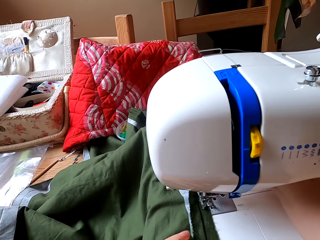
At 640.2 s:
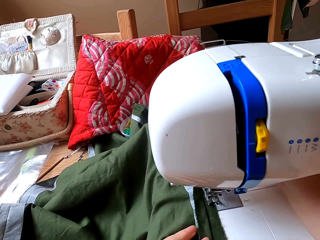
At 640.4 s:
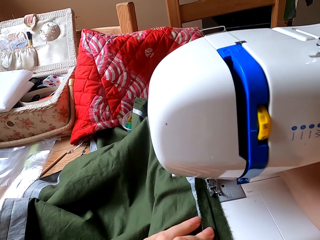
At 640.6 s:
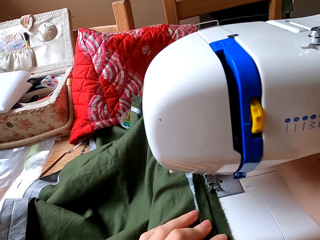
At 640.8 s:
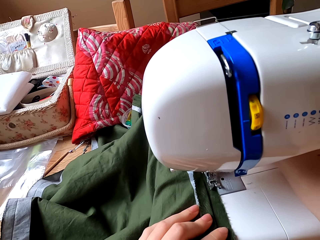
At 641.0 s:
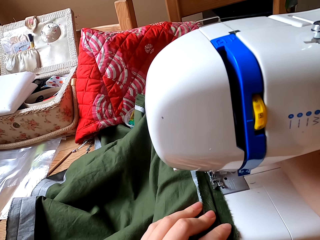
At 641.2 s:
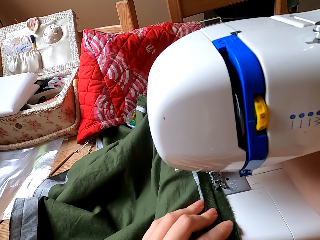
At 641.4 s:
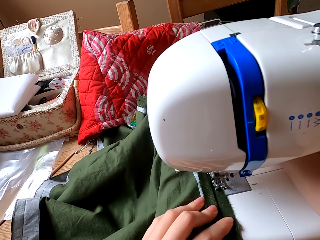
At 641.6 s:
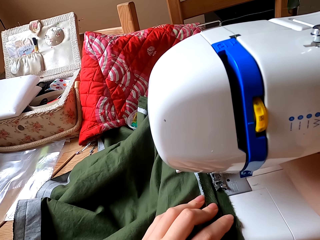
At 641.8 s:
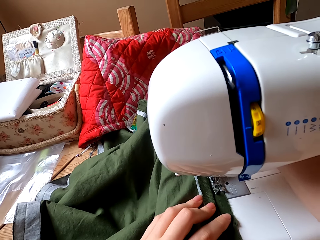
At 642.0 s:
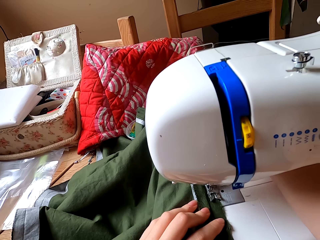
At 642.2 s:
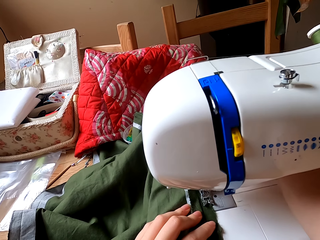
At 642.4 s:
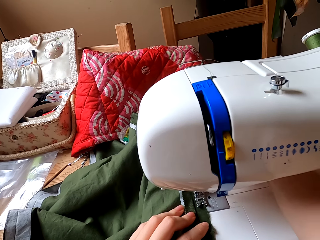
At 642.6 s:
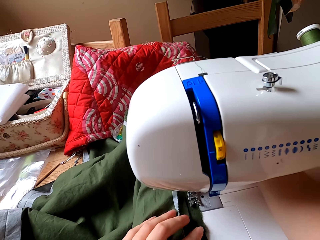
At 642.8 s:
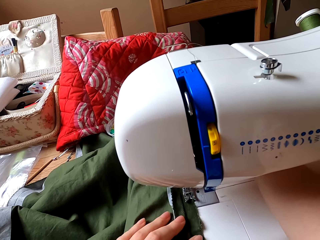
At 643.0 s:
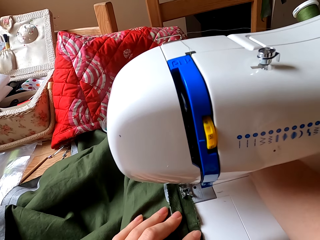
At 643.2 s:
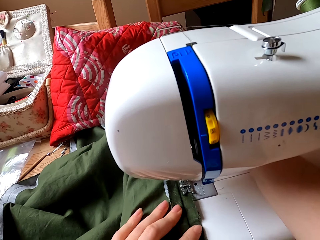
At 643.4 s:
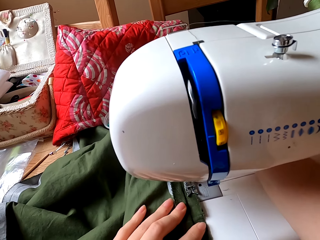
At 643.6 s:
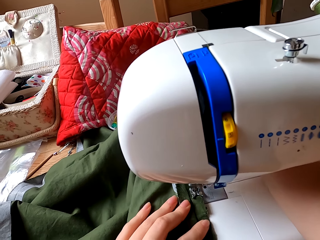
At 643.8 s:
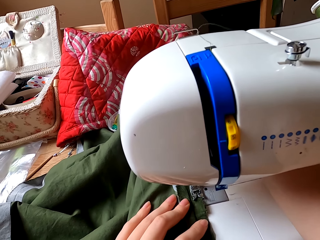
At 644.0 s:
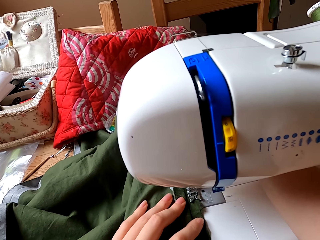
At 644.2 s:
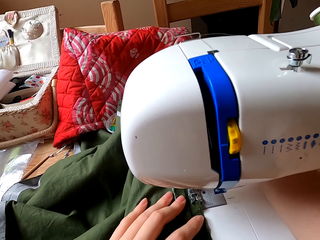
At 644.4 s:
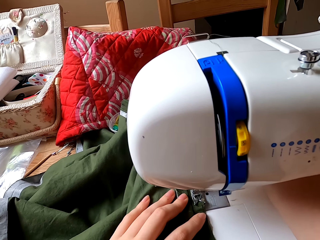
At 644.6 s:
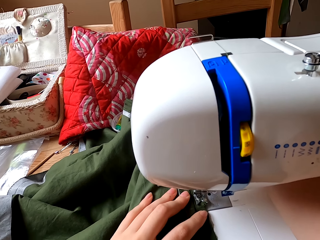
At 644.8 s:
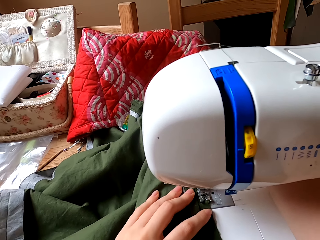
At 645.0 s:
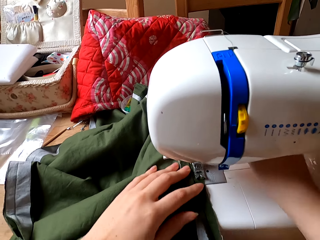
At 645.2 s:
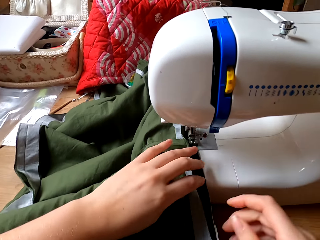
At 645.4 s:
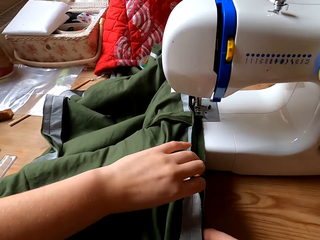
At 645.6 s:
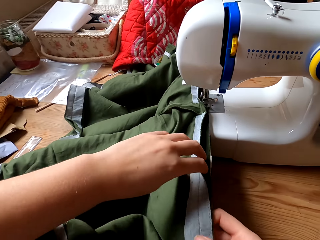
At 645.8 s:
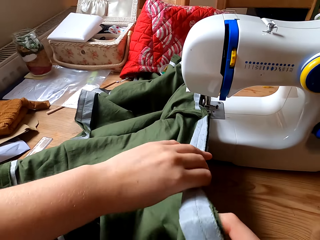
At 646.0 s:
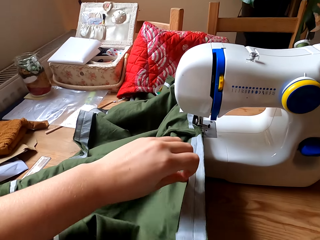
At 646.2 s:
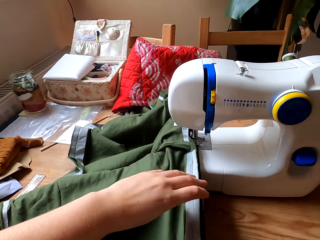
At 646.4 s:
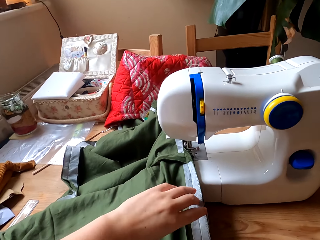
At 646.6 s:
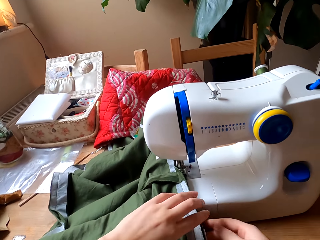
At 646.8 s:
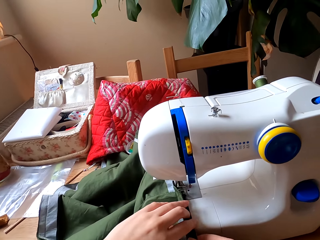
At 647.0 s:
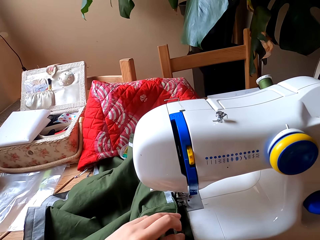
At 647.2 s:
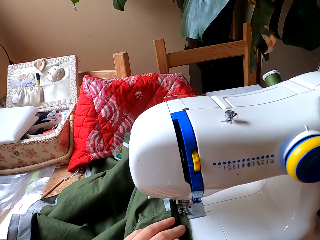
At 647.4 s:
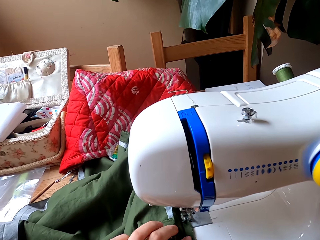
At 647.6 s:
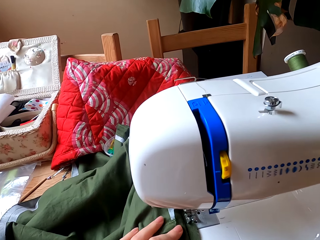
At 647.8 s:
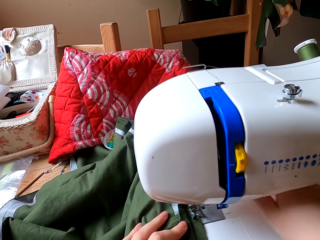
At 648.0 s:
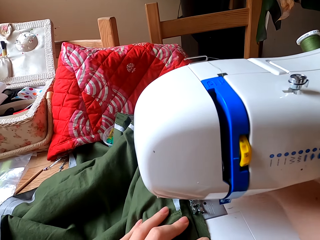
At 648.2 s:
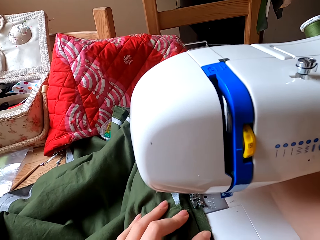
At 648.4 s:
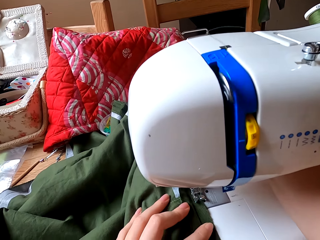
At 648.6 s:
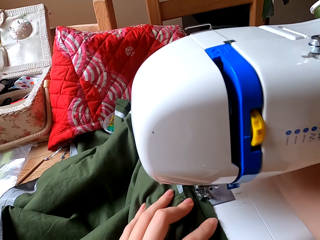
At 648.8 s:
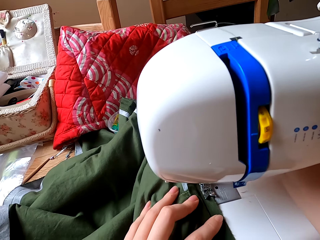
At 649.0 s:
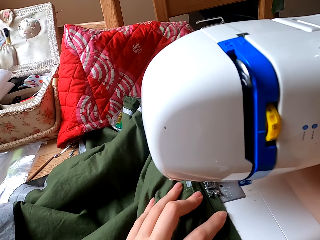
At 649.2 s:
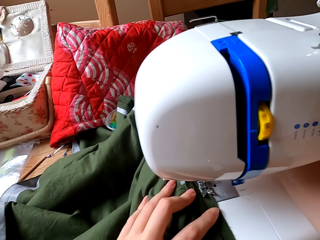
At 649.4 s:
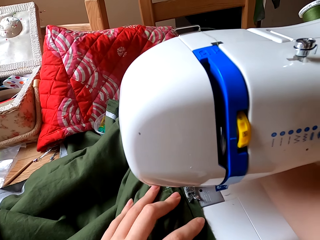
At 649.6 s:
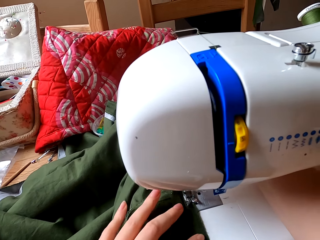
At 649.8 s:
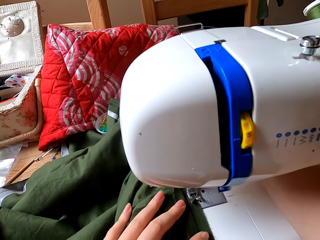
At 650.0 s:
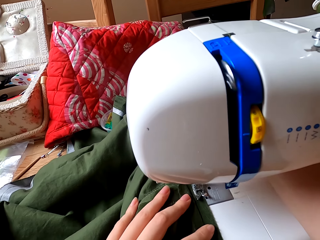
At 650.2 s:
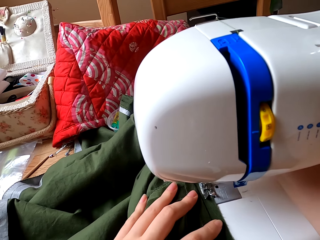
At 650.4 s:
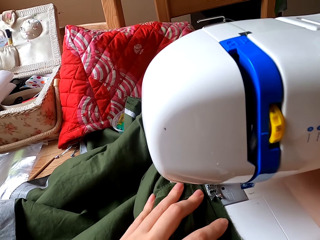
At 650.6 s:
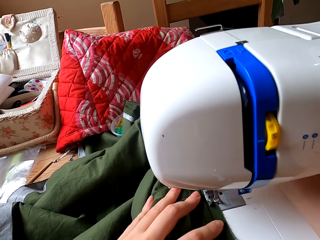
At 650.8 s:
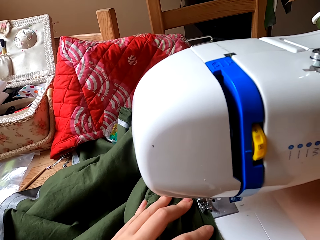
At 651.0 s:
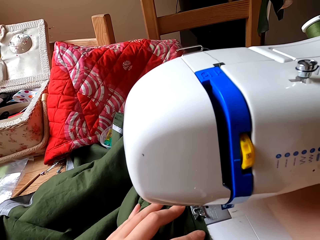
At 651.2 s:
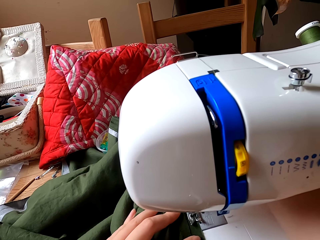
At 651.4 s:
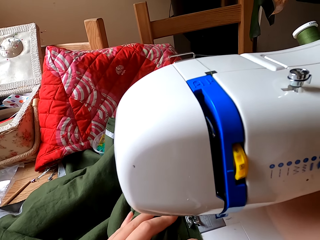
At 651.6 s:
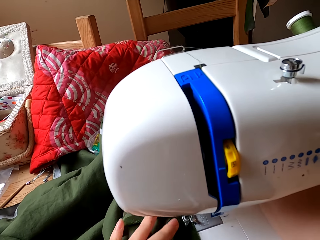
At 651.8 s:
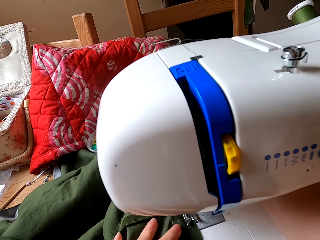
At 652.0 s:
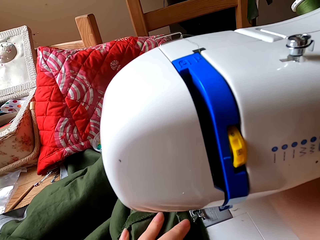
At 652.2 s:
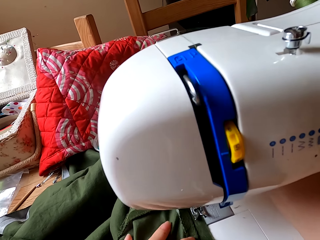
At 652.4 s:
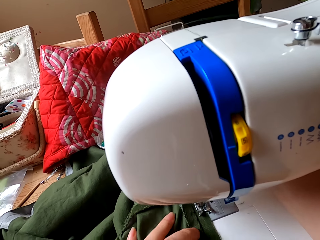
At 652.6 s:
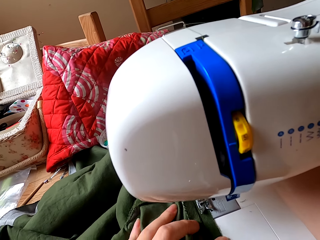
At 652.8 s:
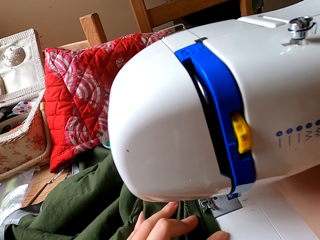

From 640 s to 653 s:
The camera wearer sews the cloth with the sewing machine. They straighten the cloth with both hands. They sew the cloth with the sewing machine.

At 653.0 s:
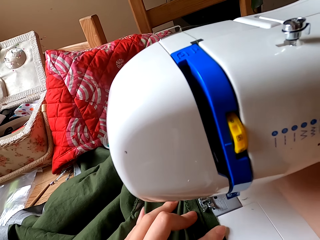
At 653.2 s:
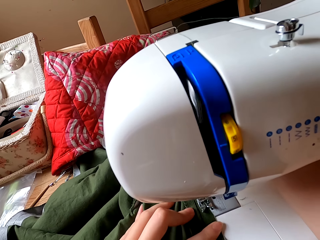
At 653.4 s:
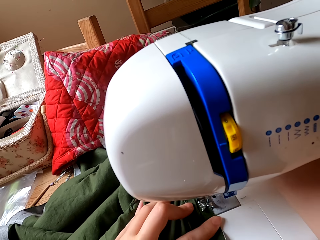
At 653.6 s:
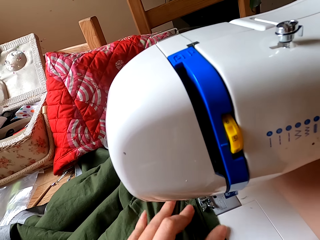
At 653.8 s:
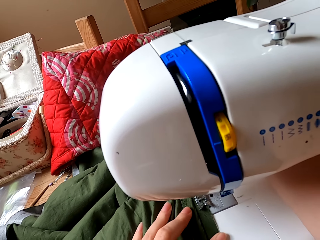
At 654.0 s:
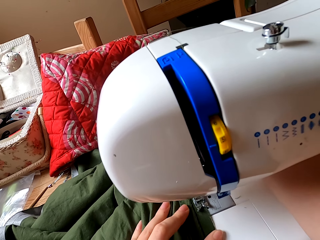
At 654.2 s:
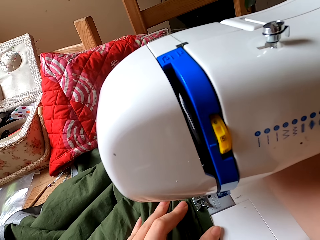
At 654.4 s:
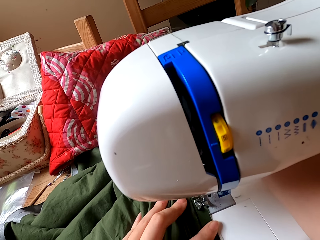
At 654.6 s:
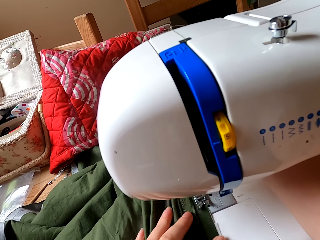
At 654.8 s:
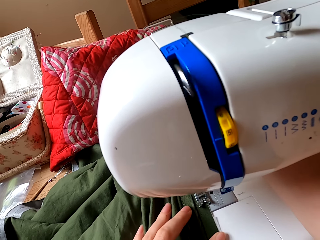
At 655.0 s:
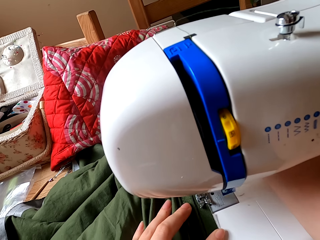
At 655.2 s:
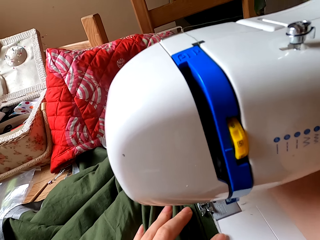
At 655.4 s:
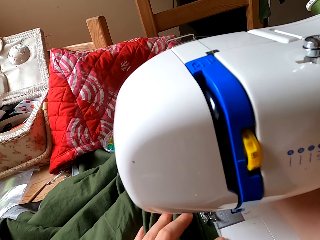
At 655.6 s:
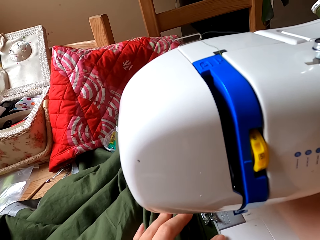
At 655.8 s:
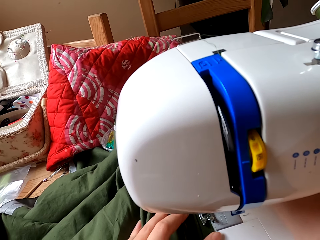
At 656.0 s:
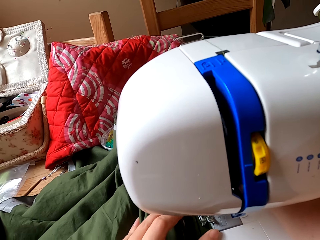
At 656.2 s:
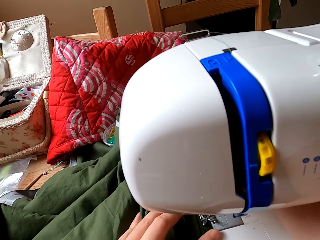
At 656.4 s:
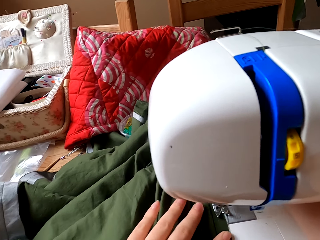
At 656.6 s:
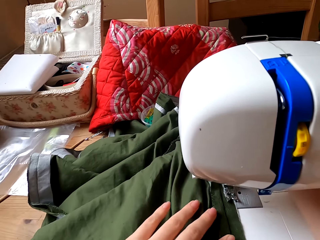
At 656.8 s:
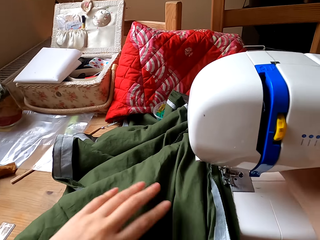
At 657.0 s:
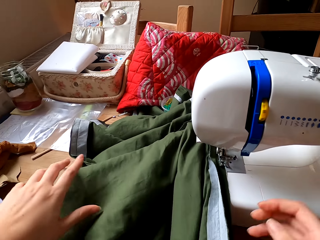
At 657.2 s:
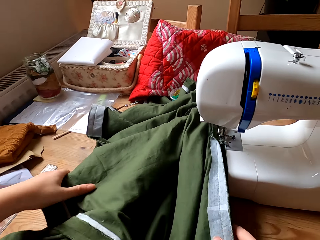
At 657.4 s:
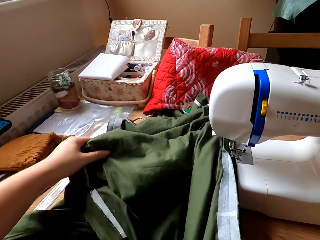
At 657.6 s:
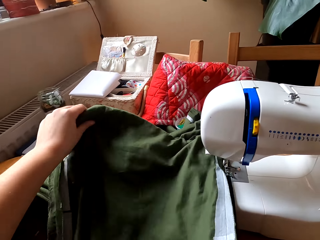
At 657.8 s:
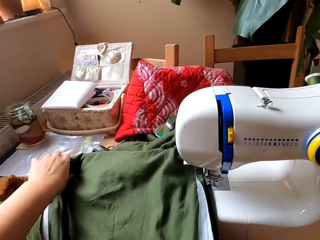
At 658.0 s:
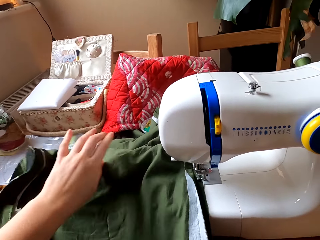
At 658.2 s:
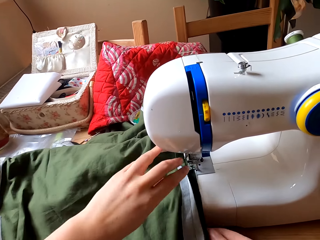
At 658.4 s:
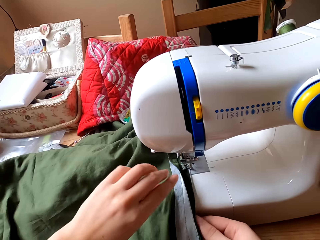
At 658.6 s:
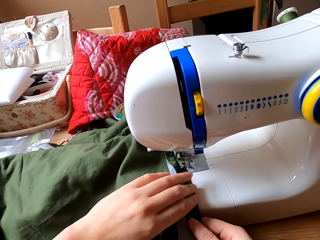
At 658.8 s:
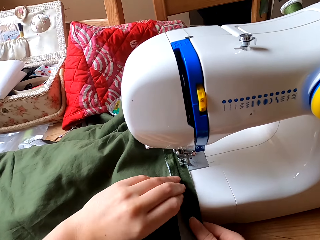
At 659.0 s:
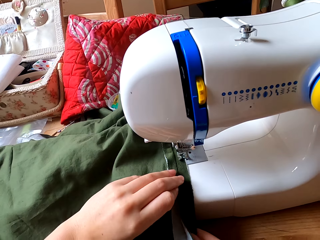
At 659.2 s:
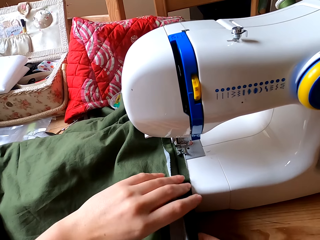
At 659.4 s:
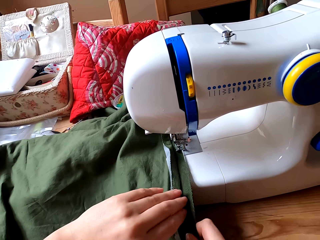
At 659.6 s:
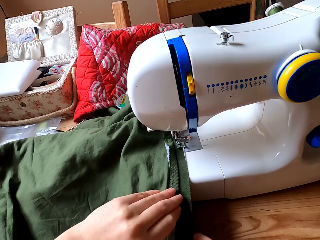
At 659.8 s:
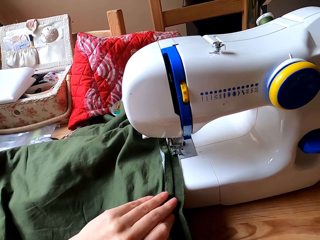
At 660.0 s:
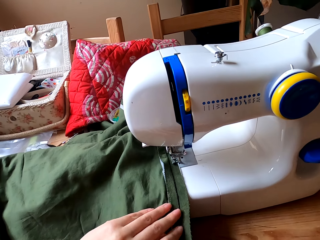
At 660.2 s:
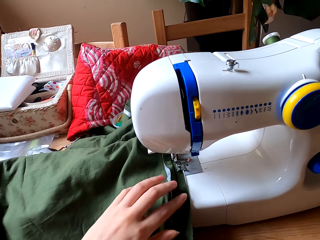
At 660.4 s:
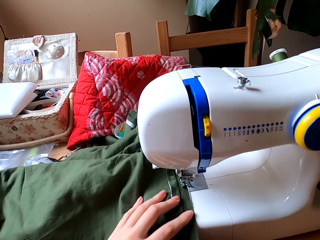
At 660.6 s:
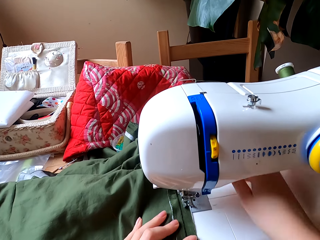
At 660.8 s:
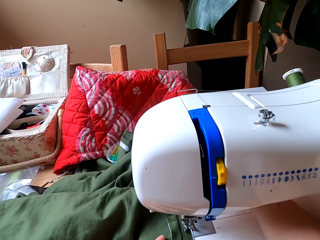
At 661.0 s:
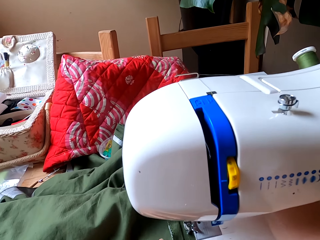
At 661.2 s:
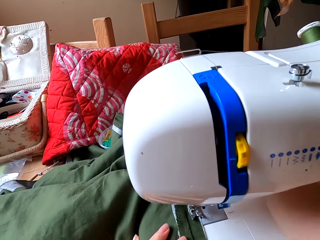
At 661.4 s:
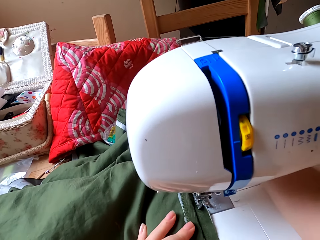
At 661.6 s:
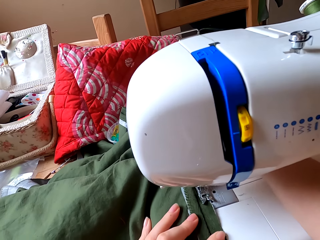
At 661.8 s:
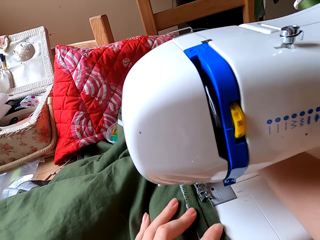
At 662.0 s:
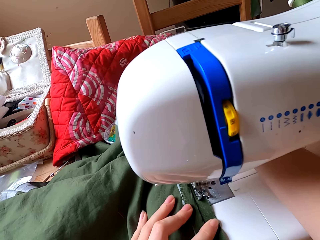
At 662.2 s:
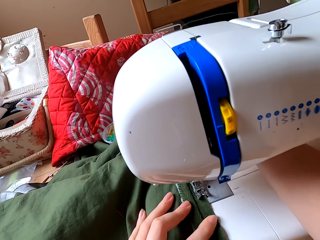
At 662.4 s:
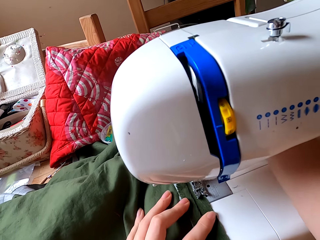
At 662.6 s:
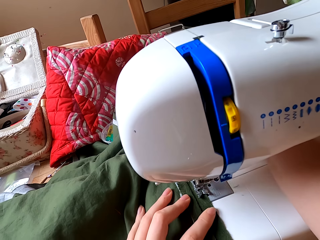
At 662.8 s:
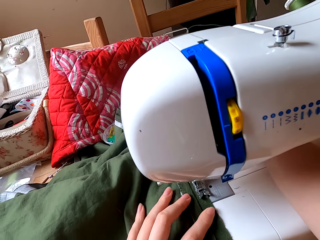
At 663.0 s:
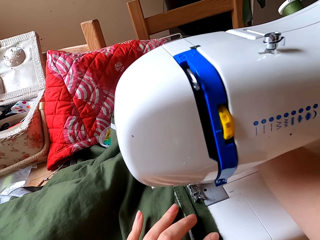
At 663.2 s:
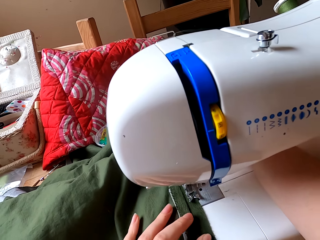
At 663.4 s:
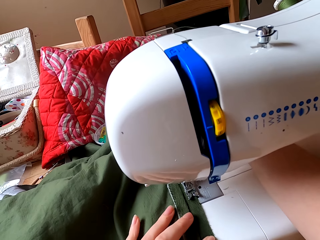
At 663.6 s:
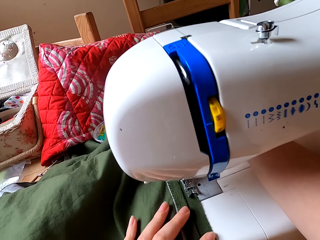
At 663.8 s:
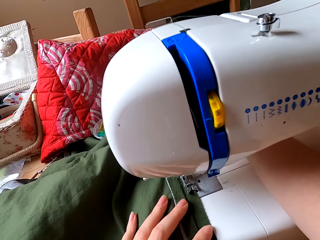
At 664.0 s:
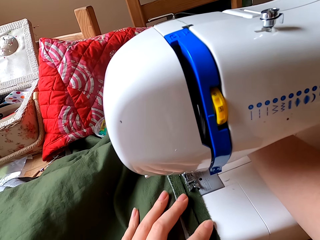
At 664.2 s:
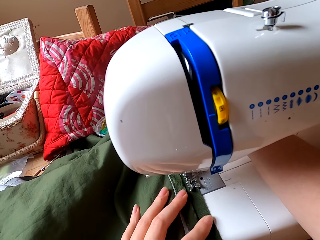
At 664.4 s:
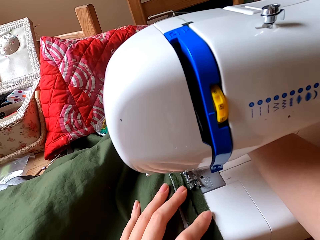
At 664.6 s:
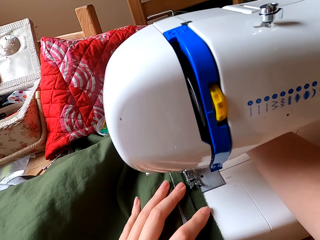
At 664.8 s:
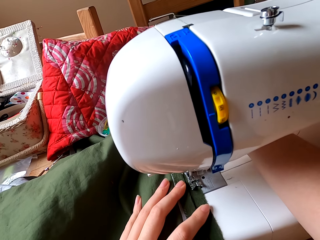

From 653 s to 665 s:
The camera wearer straightens the cloth with both hands. They sew the cloth with the sewing machine.
